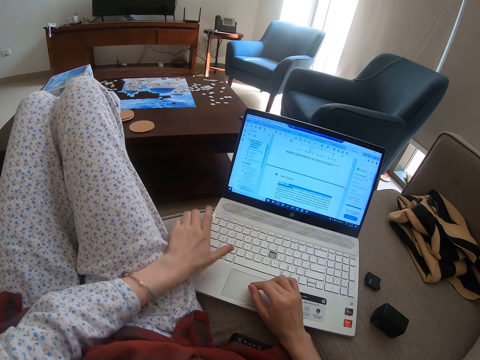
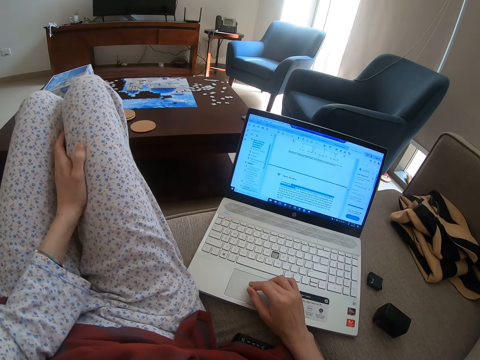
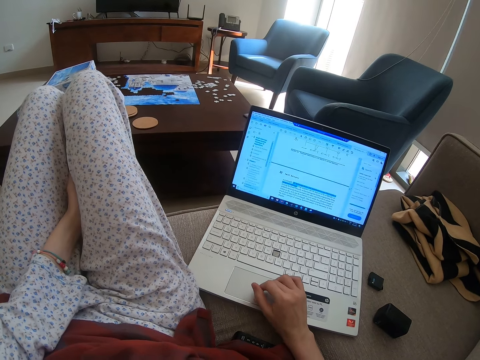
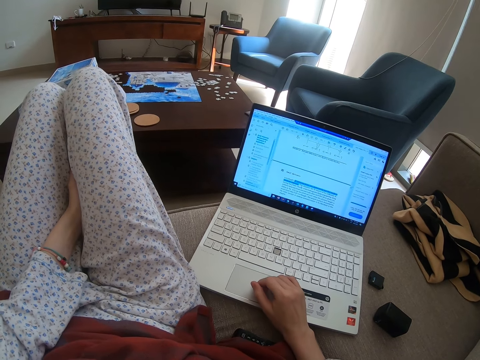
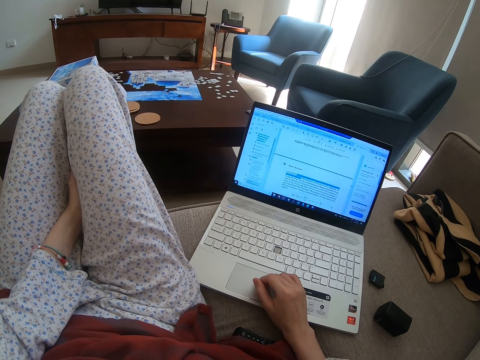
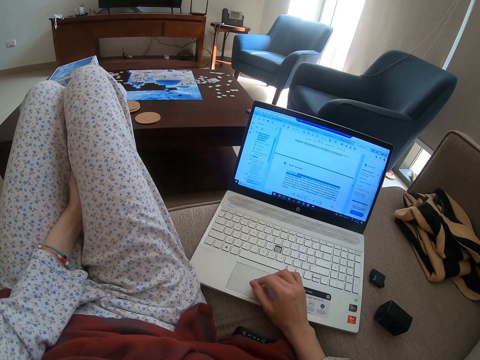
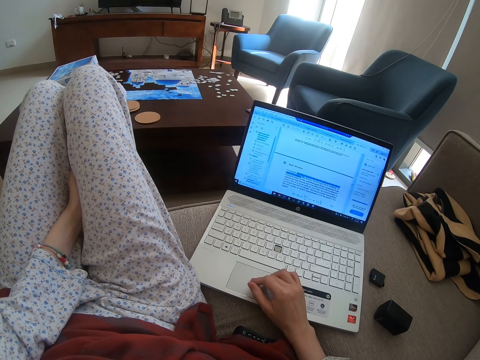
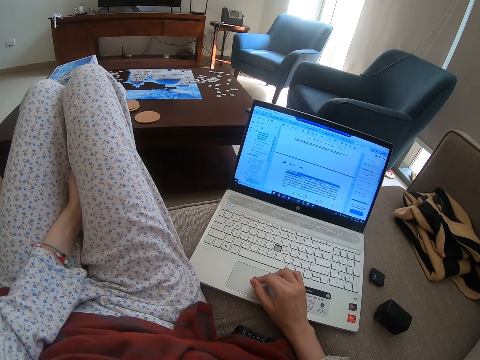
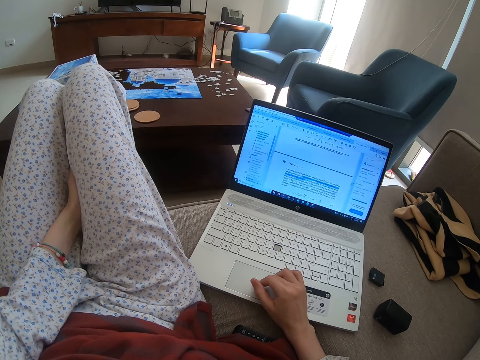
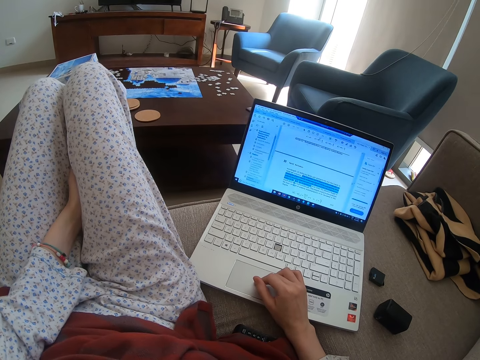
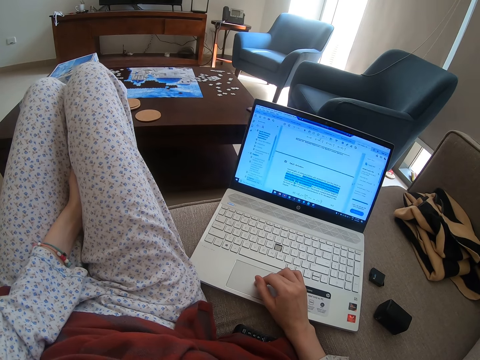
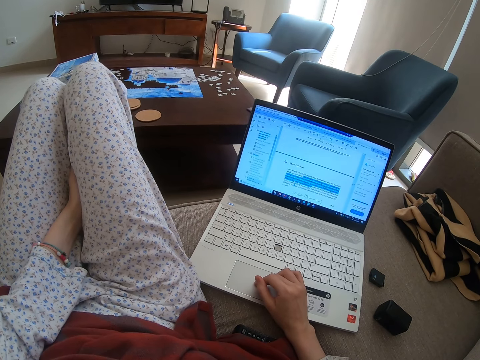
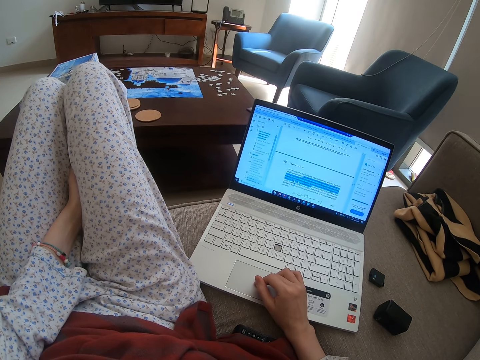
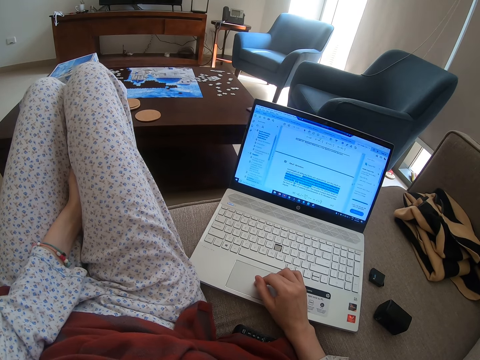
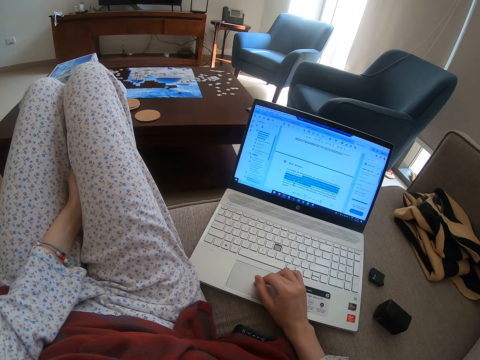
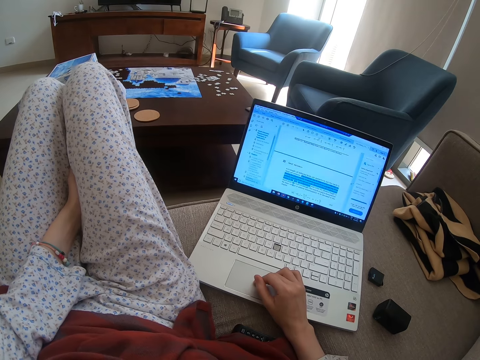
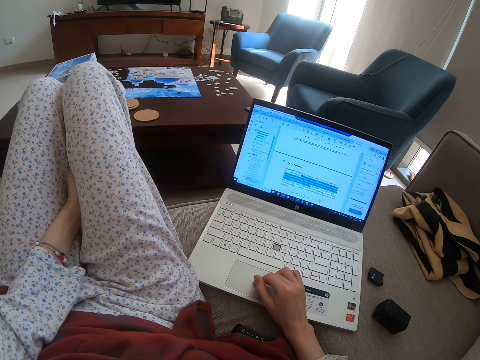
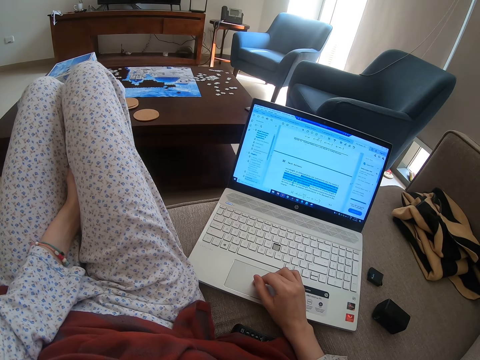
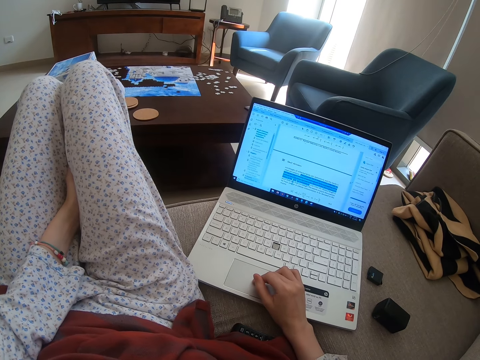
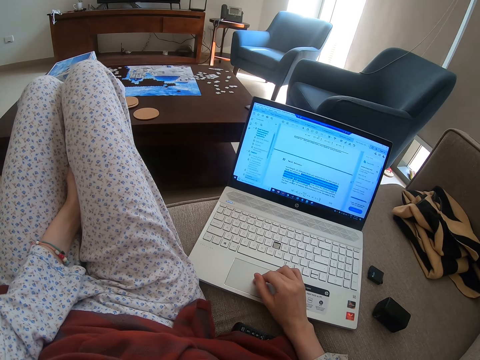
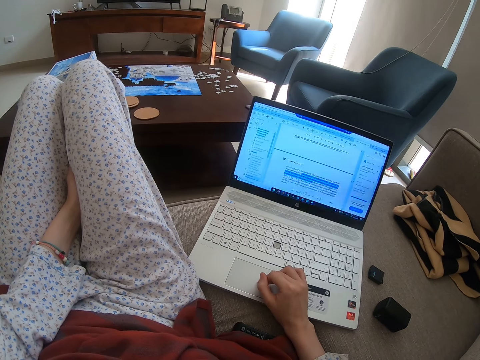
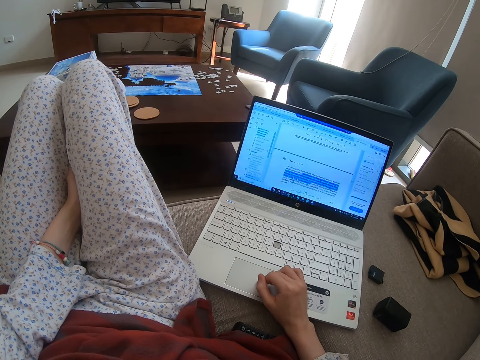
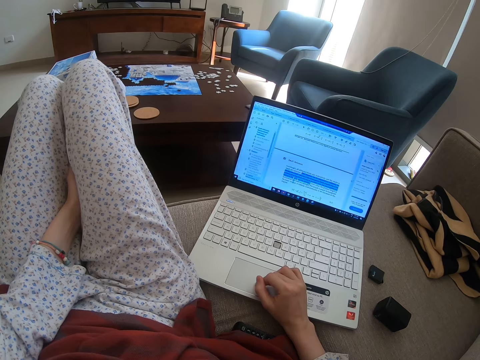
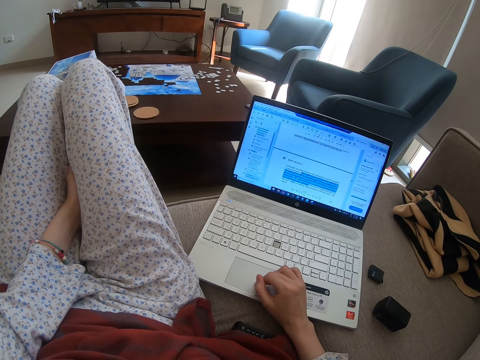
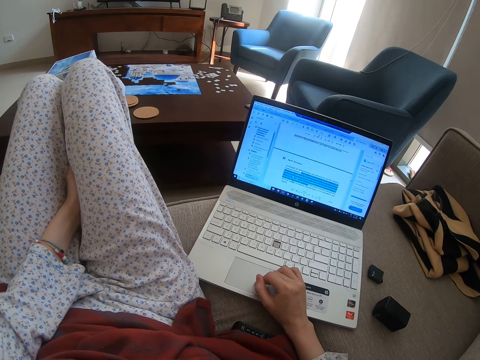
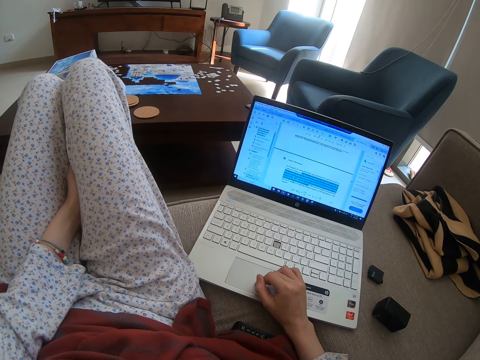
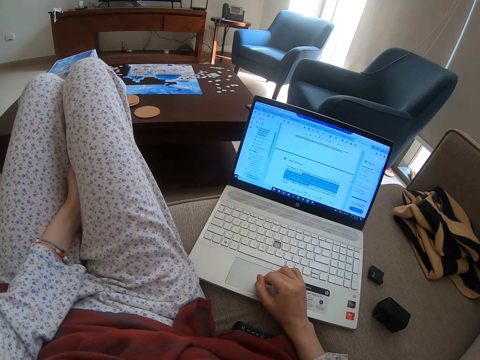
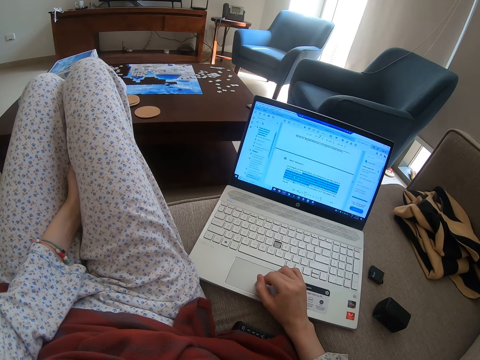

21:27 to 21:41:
The camera wearer puts her left hand between her legs. She scrolls the touchpad.

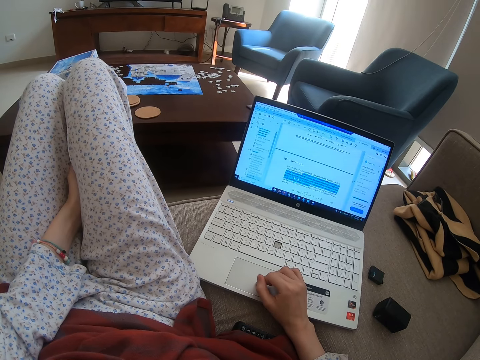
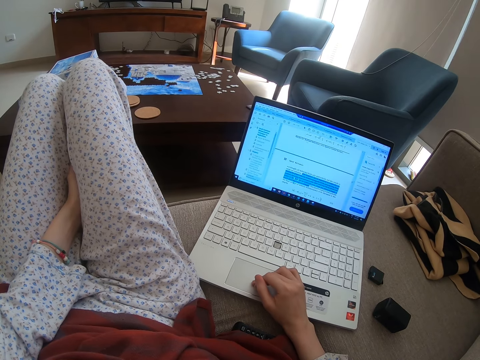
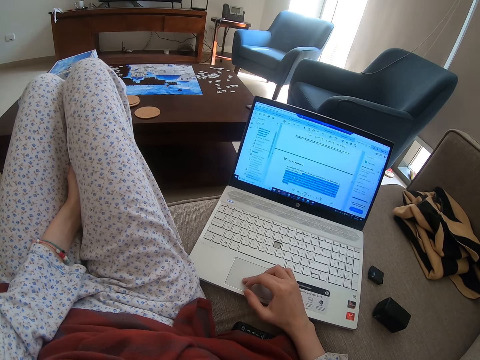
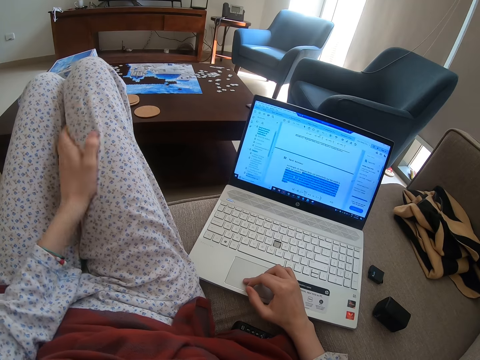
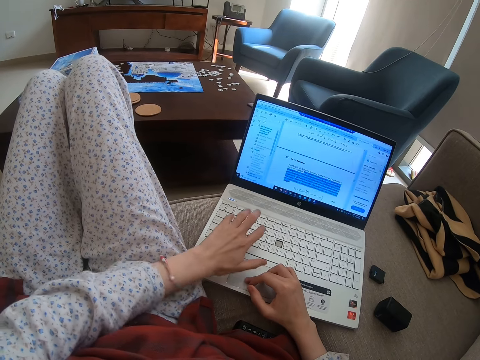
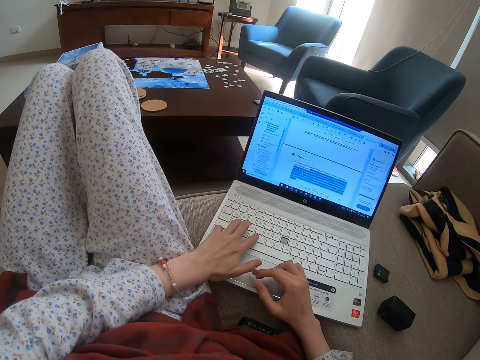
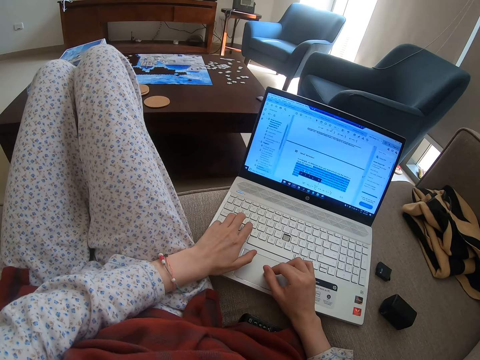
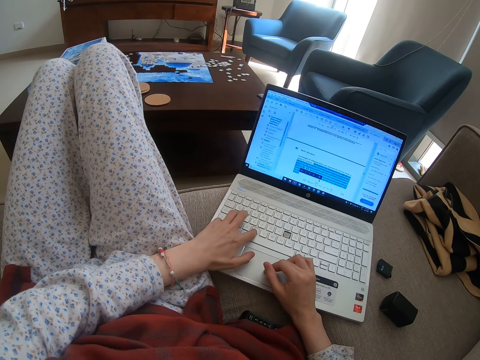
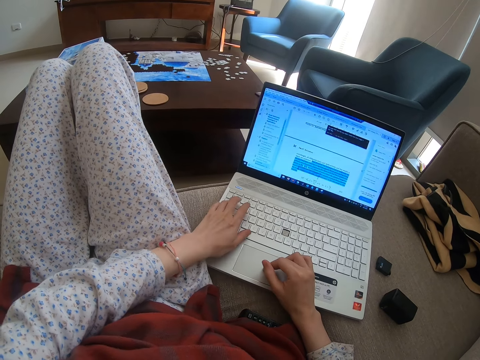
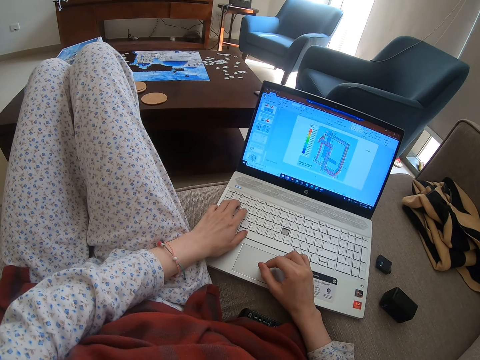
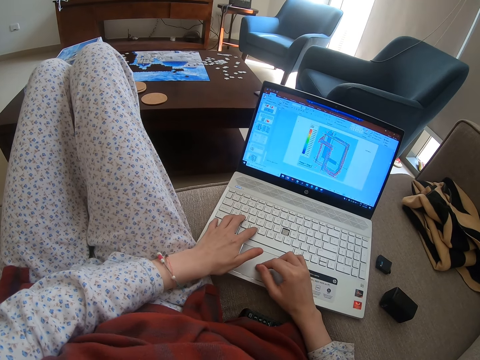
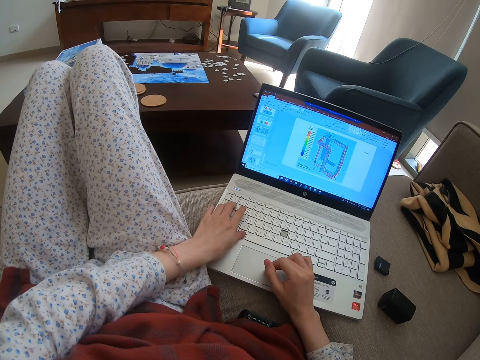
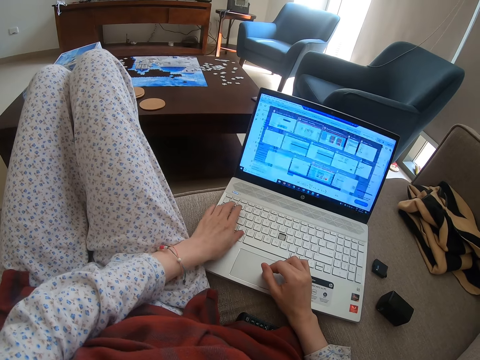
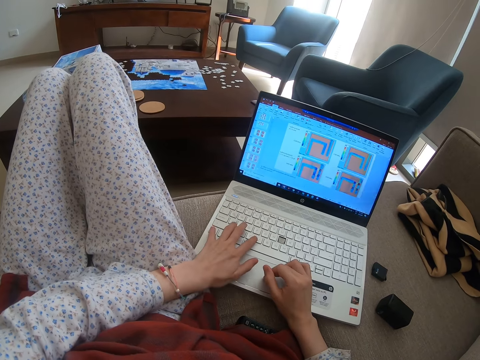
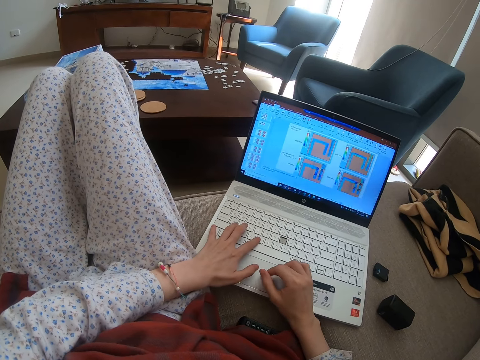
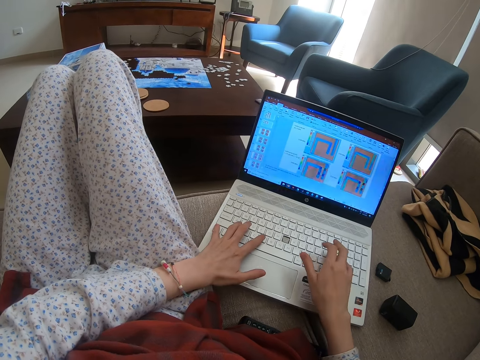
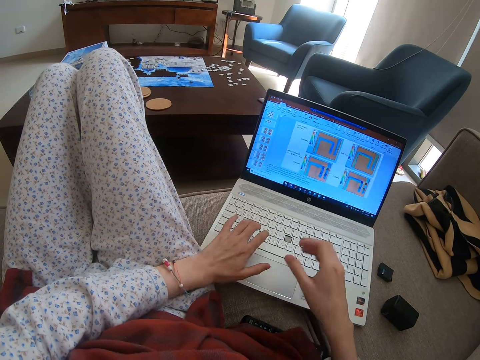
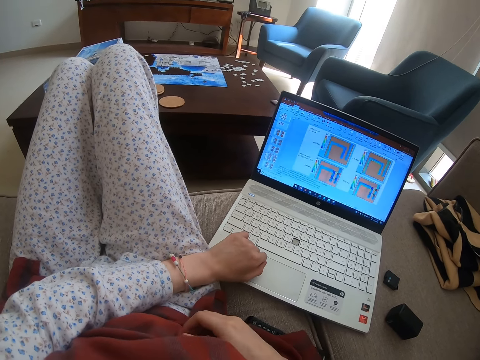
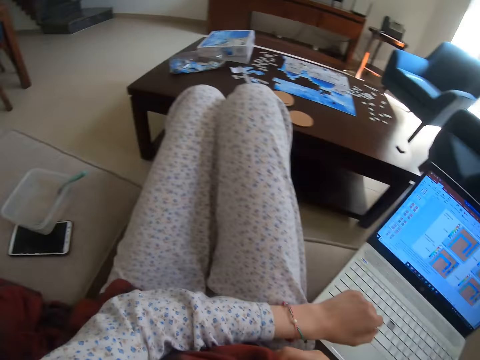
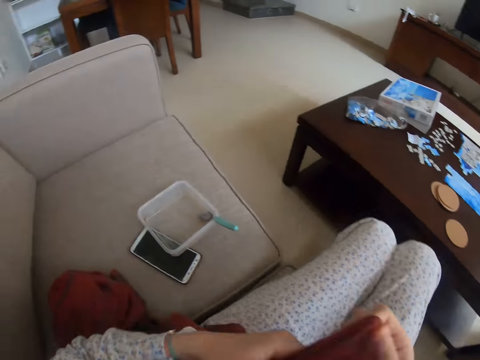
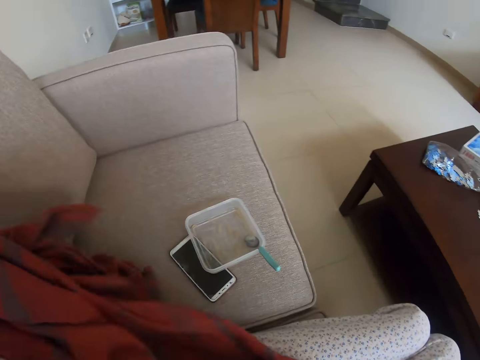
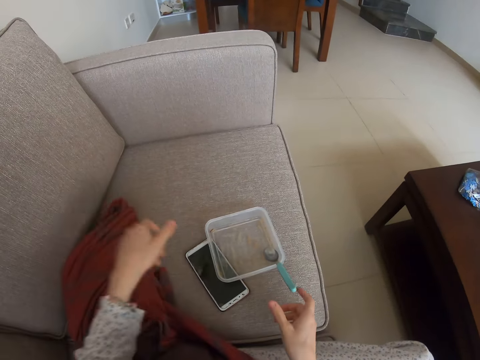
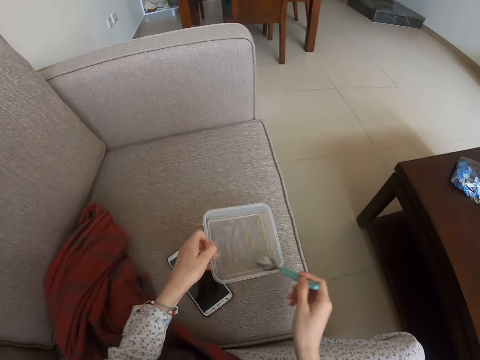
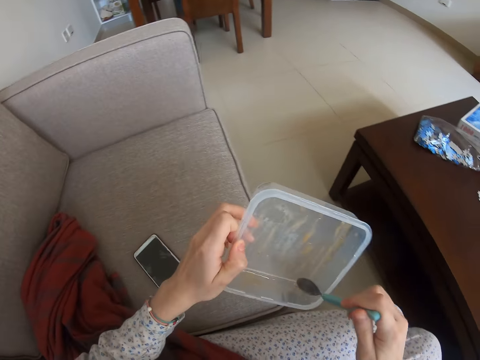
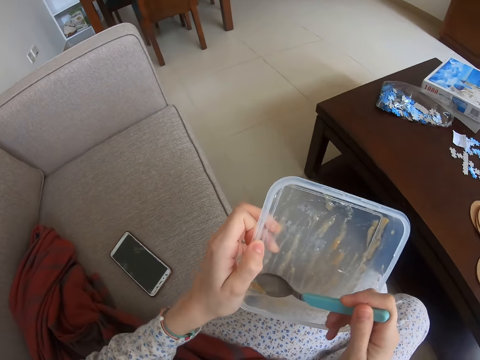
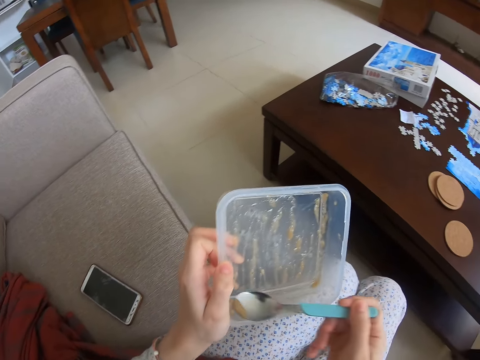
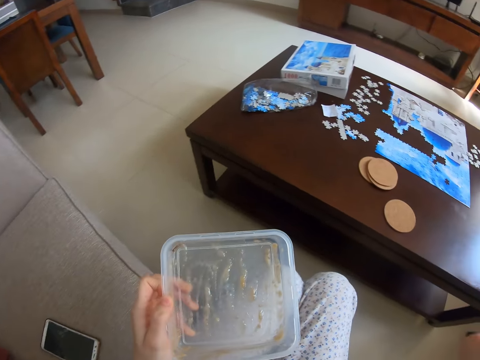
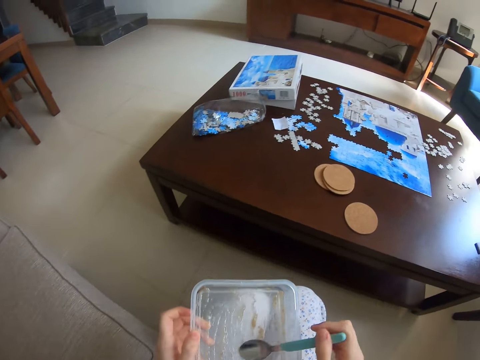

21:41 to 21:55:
The camera wearer operates the laptop with both hands. She types with her left hand. She picks up the shawl and puts the shawl on the sofa. She picks up the dish. She eats something.
